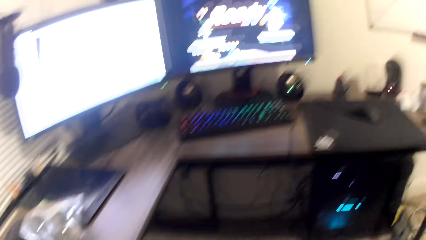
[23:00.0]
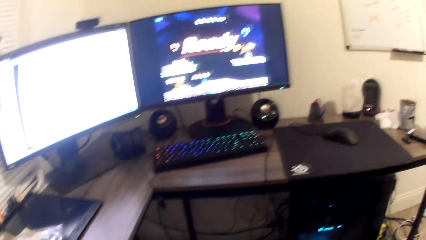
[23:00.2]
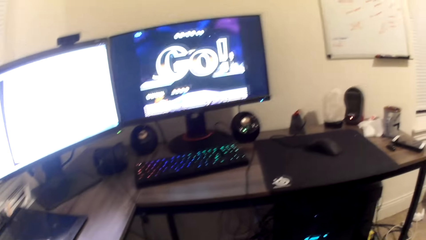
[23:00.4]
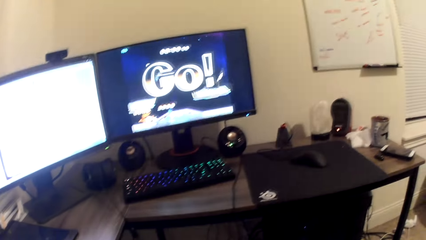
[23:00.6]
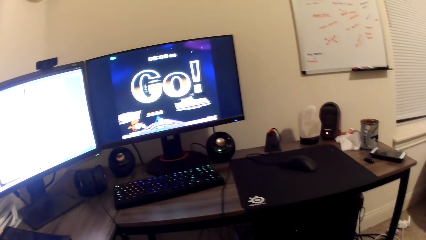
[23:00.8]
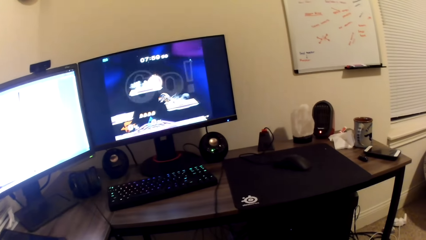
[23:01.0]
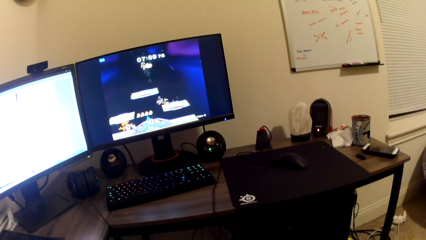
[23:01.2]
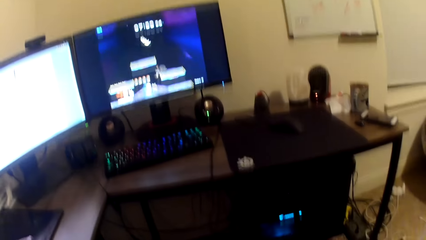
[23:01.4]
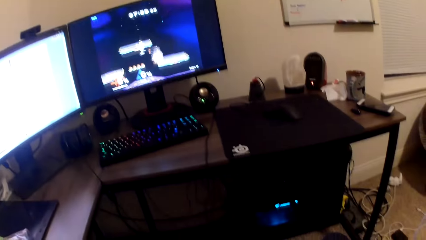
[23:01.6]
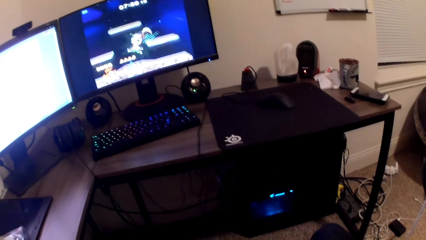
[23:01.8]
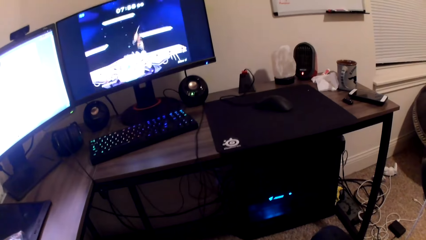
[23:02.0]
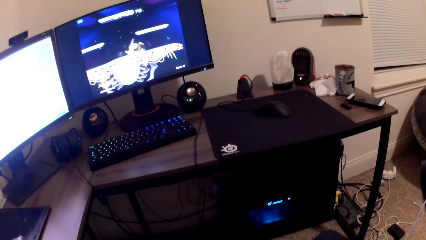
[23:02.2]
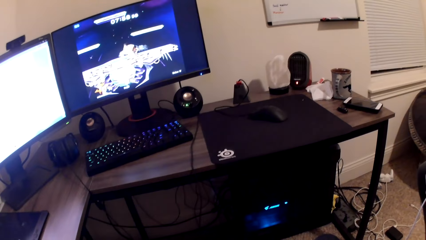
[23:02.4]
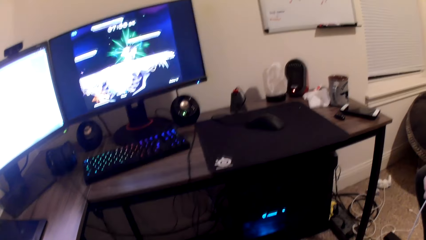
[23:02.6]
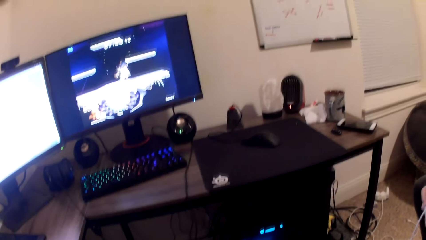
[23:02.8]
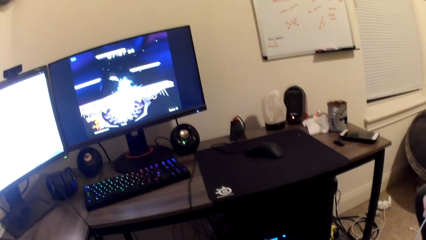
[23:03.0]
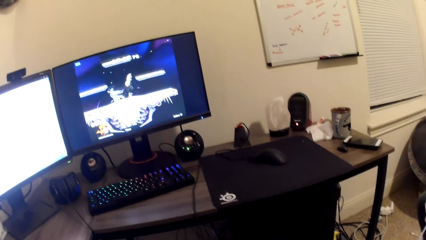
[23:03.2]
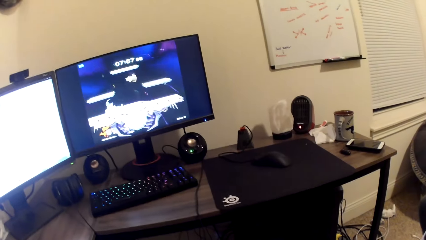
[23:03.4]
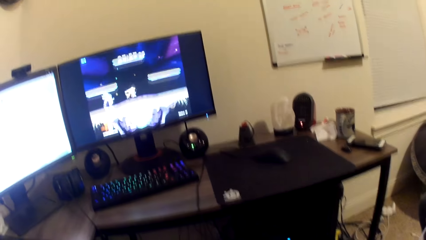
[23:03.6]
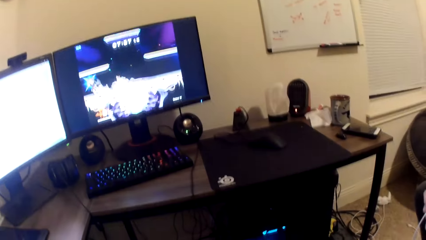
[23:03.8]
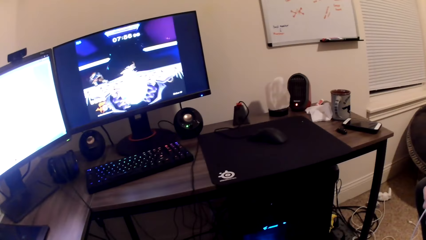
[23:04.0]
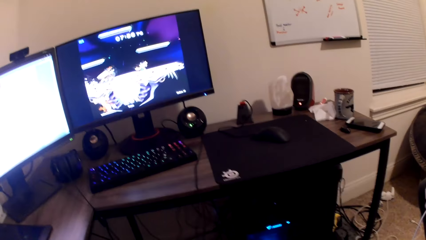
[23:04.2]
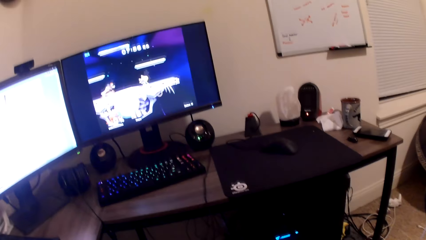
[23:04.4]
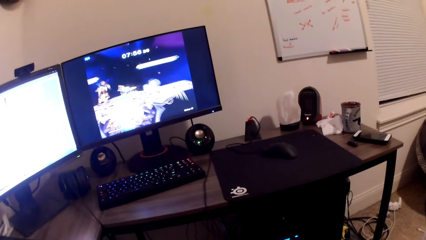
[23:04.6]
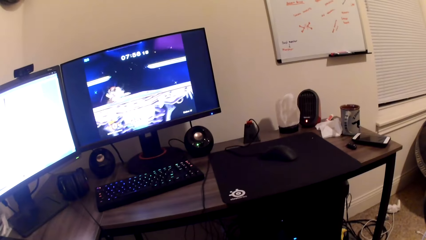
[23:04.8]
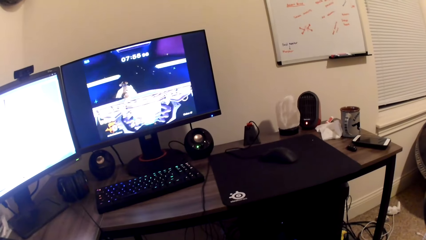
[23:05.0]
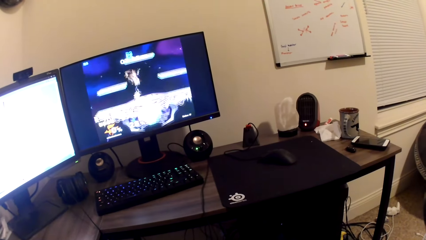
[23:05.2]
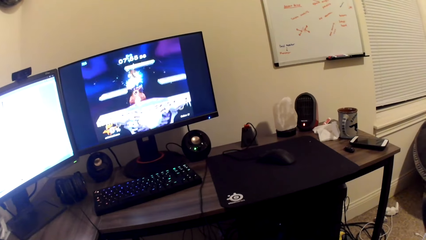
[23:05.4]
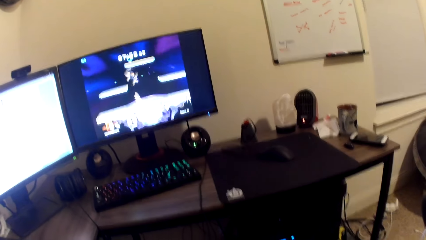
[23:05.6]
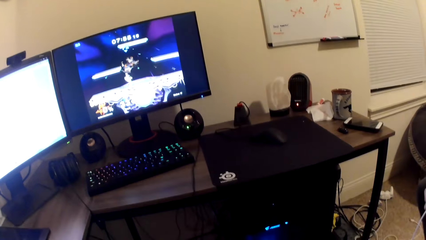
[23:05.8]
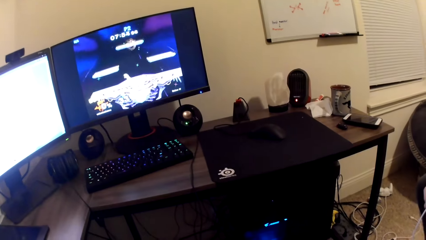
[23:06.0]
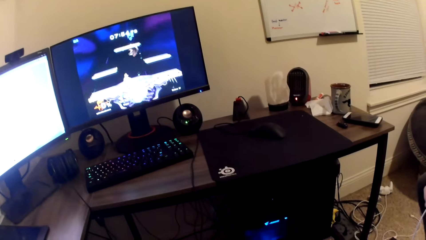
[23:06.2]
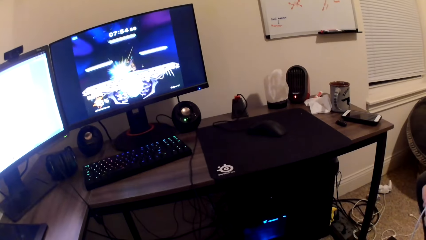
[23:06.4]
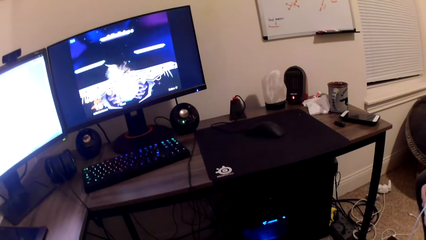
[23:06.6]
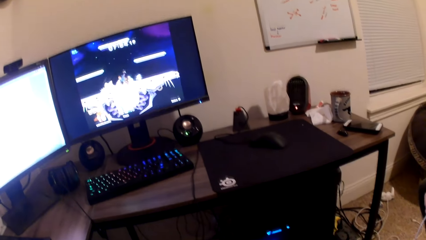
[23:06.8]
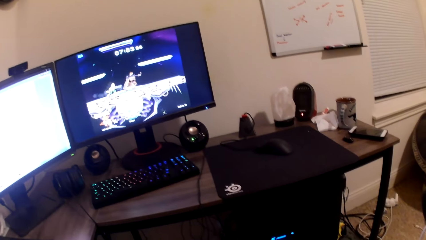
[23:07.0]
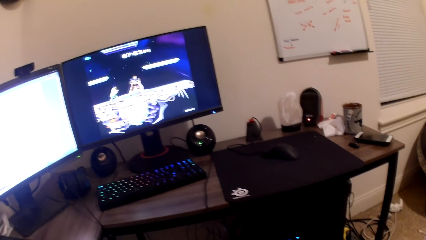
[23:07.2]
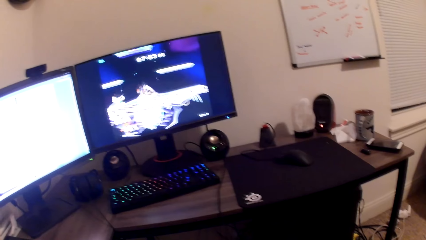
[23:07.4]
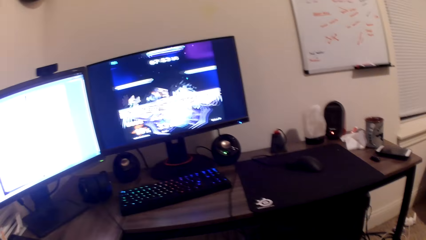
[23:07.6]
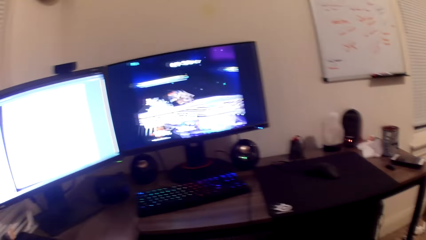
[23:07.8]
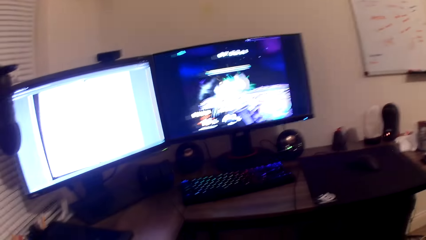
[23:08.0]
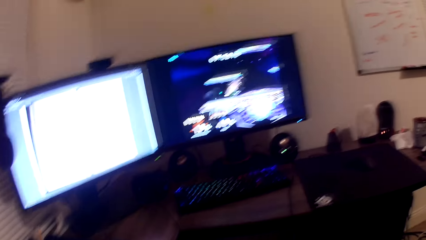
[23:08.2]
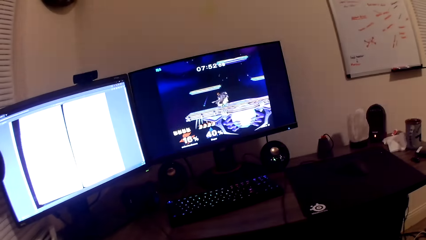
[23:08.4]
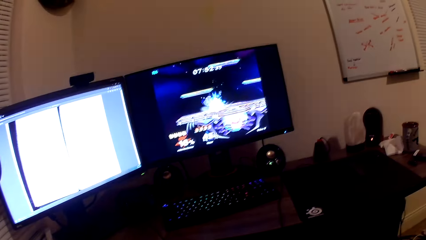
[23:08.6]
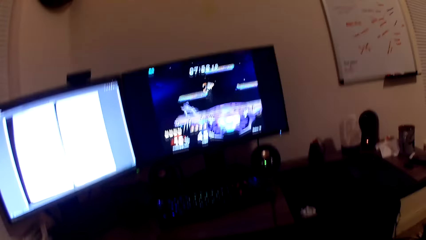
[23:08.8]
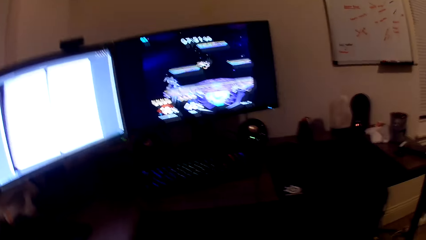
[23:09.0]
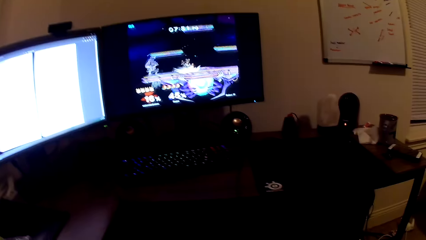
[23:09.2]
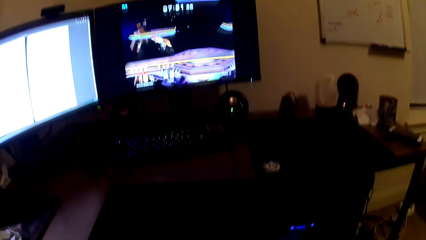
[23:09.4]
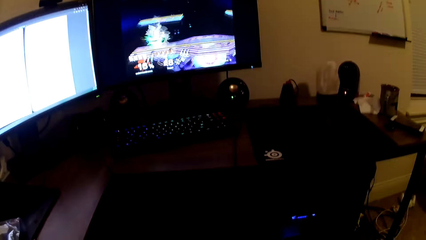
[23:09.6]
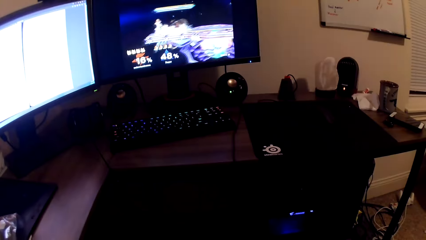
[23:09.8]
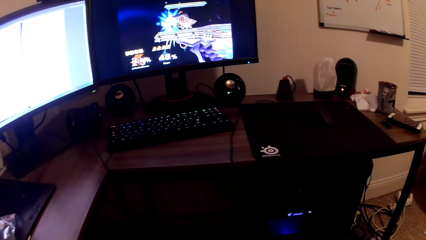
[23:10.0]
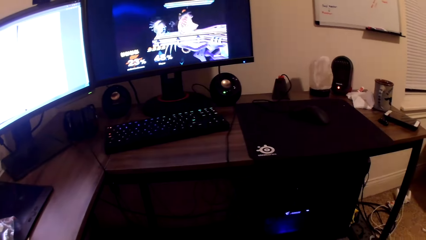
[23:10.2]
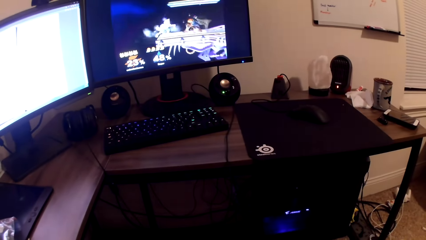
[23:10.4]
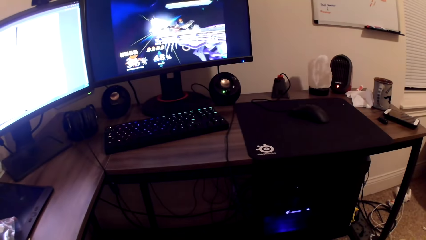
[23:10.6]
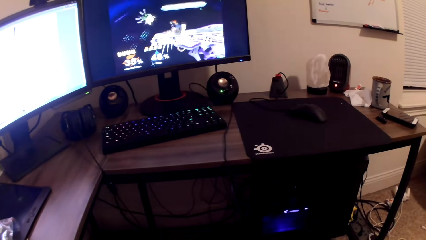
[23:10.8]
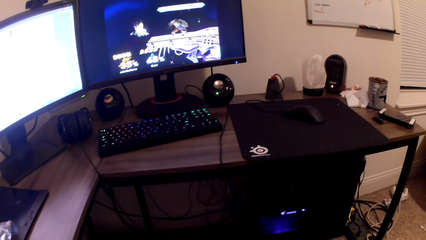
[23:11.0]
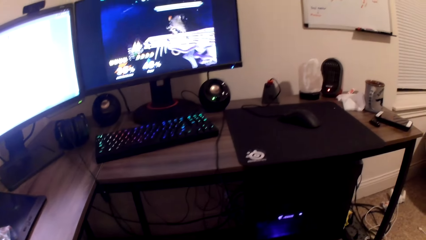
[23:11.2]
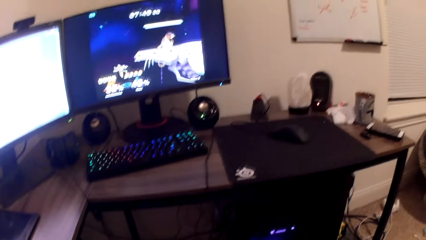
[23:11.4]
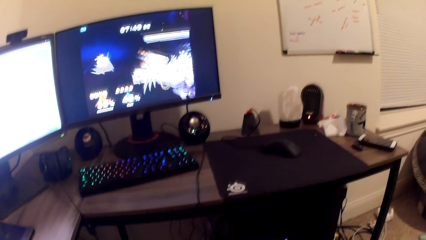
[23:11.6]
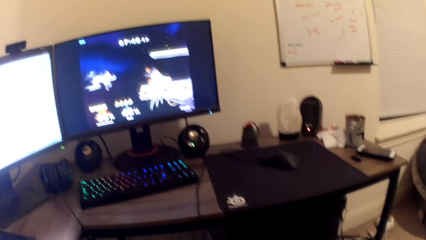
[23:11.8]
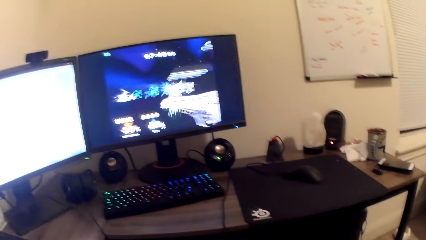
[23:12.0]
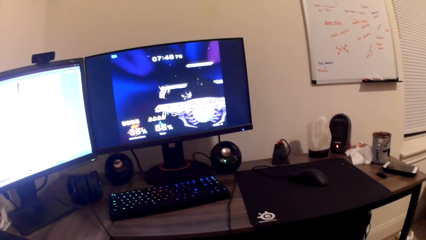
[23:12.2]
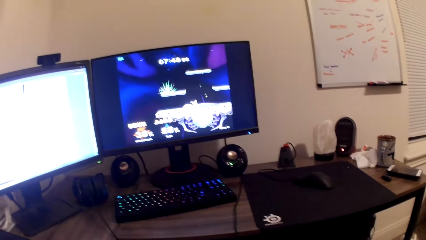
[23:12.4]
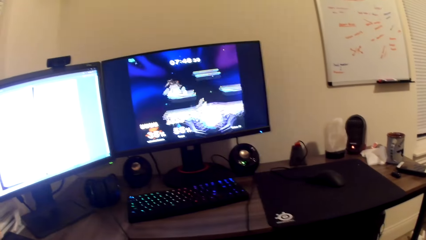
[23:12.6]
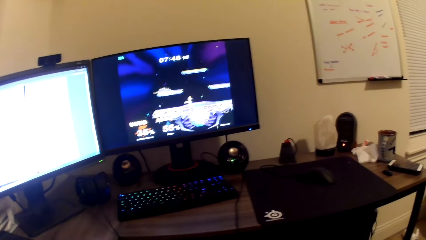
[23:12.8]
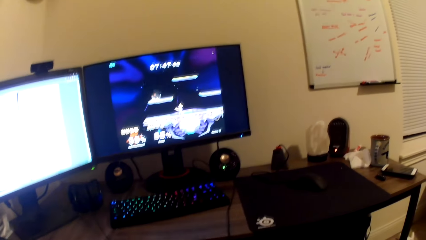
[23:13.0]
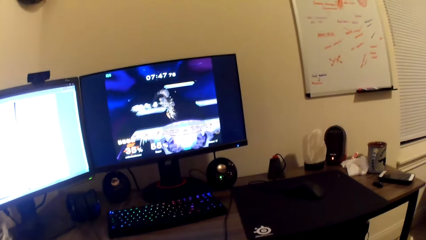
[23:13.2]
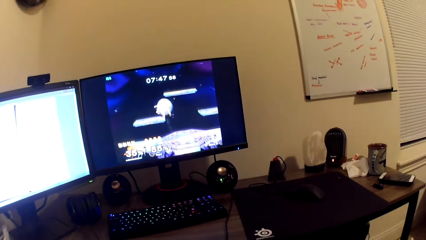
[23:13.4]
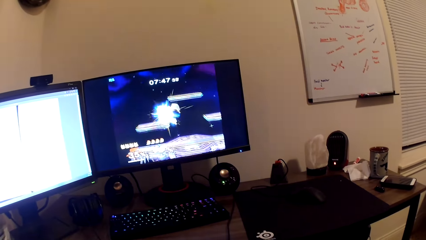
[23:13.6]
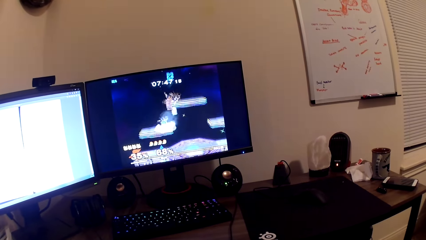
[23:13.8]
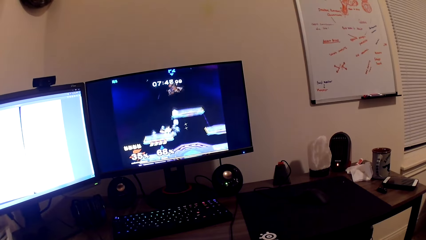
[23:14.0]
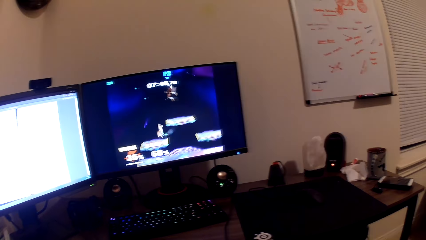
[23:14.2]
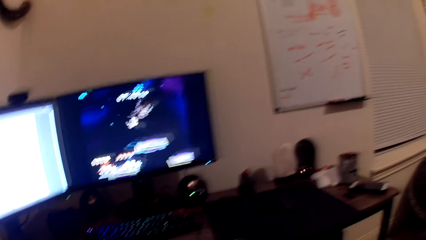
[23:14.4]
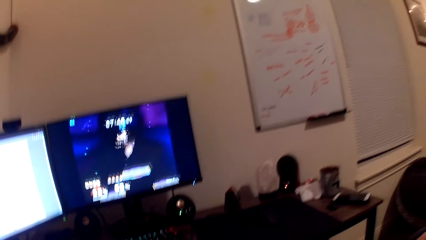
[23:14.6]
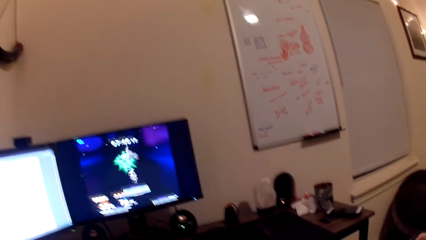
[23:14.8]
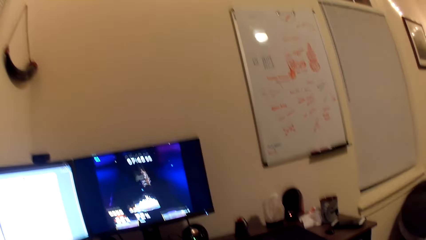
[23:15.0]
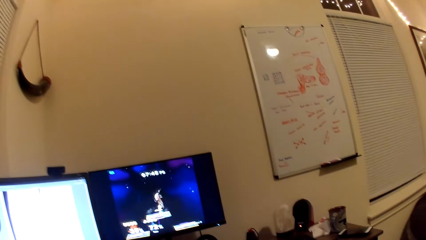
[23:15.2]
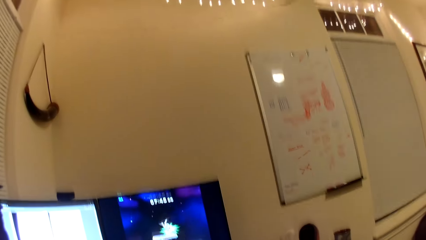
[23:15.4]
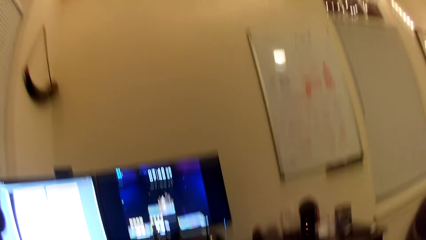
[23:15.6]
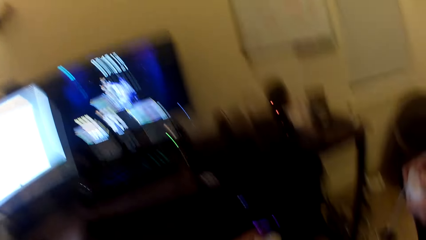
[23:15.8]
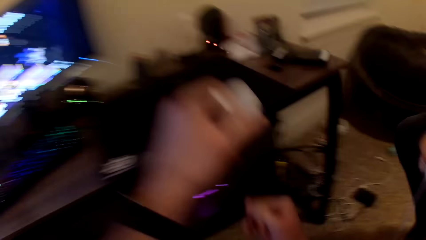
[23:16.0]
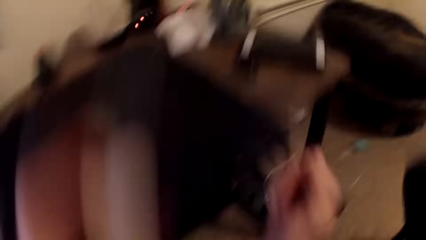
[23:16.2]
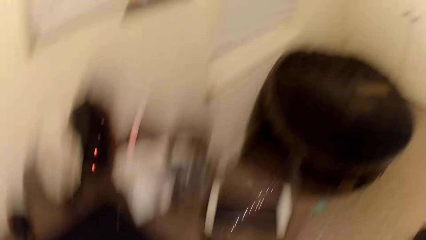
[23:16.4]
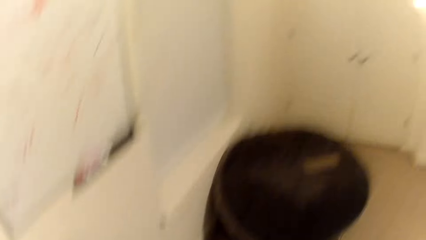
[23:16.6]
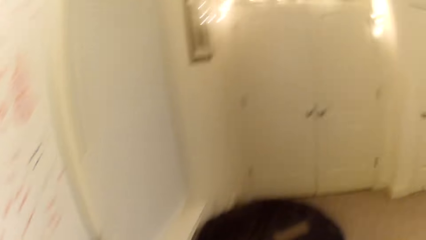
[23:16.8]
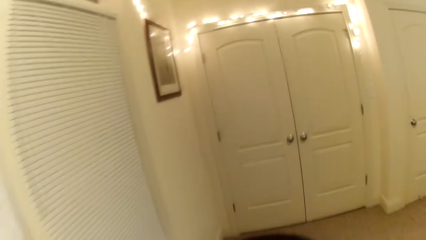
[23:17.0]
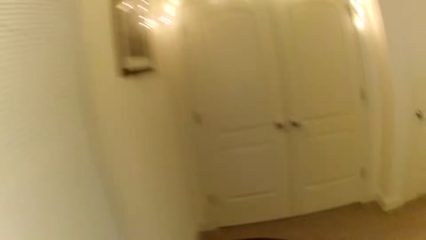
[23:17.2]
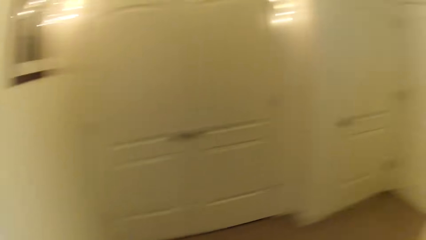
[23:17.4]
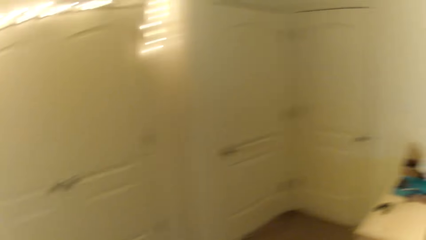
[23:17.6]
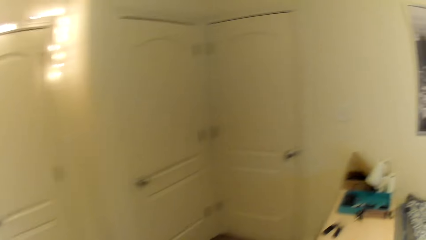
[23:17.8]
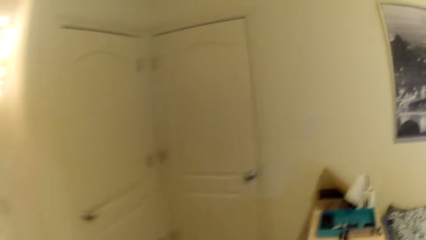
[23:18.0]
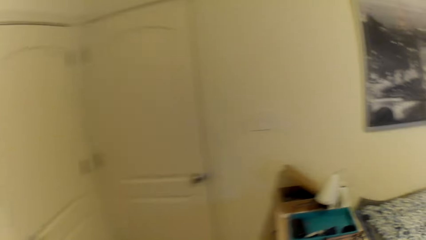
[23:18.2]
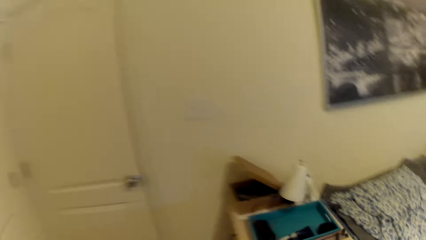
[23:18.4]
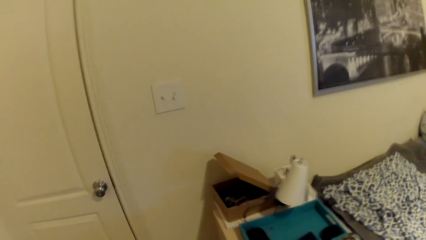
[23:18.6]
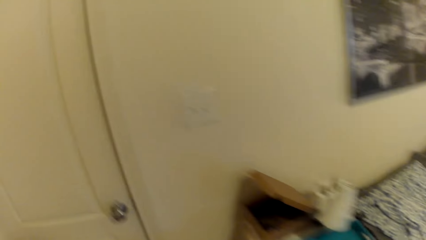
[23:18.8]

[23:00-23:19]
The camera wearer looks at the desktop. They move around the room.
